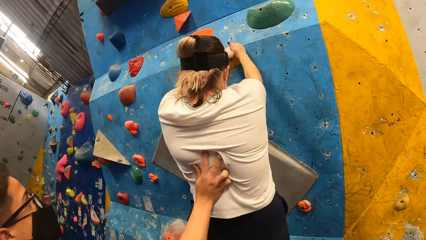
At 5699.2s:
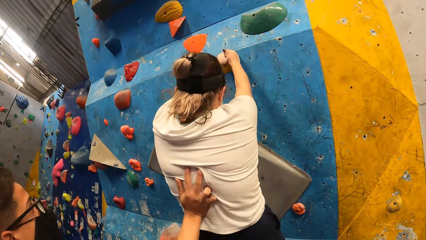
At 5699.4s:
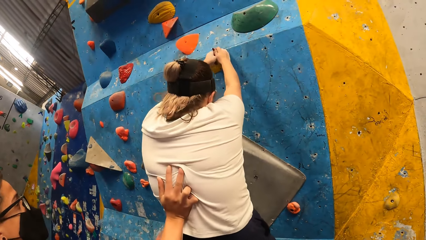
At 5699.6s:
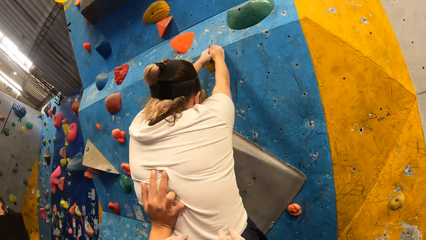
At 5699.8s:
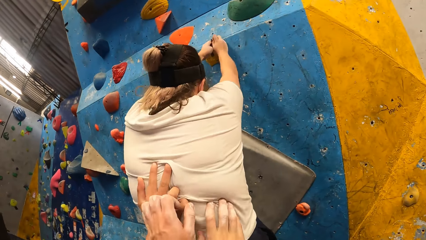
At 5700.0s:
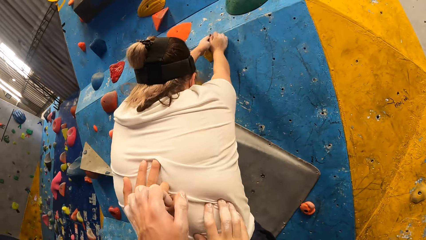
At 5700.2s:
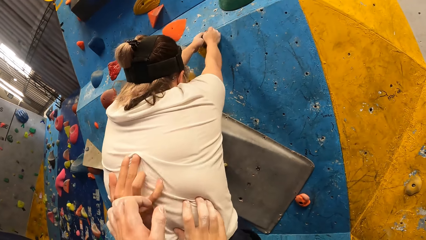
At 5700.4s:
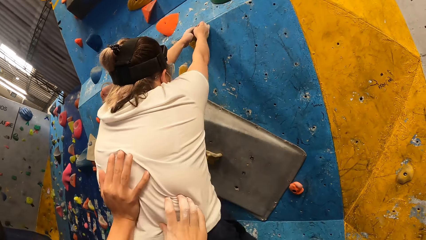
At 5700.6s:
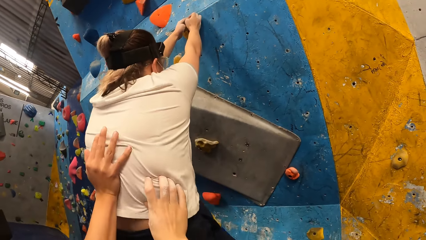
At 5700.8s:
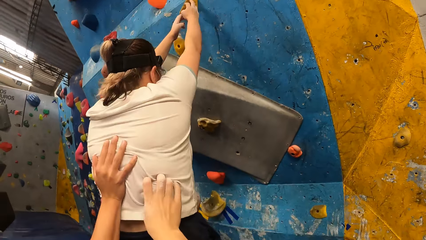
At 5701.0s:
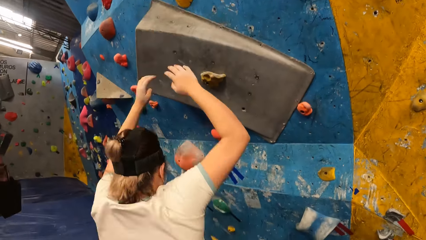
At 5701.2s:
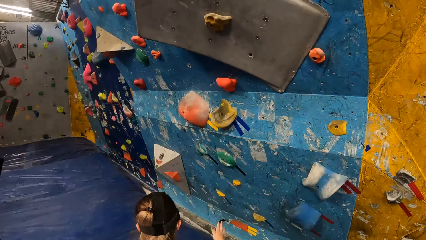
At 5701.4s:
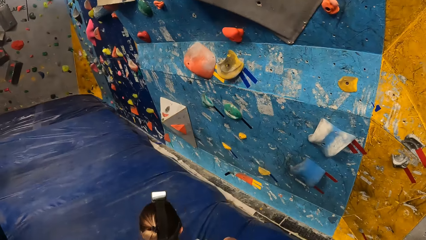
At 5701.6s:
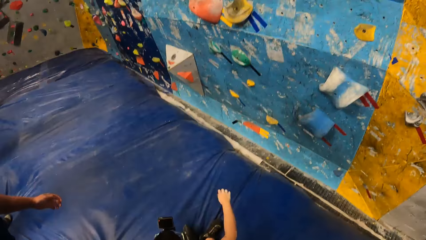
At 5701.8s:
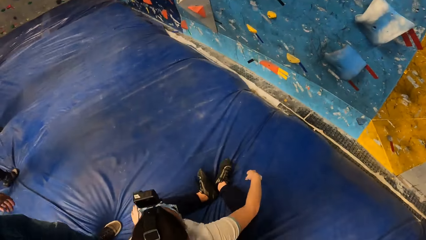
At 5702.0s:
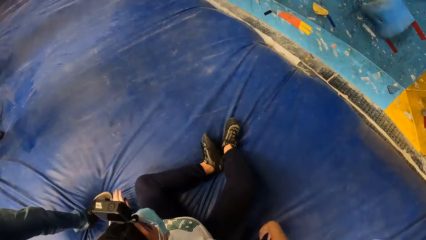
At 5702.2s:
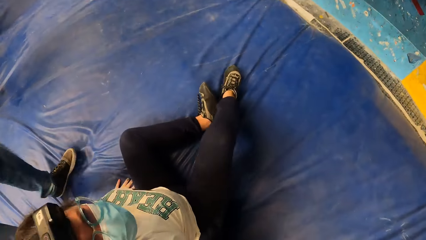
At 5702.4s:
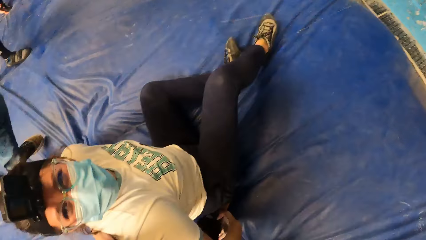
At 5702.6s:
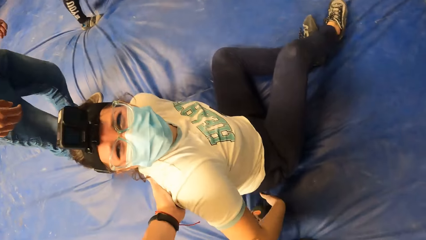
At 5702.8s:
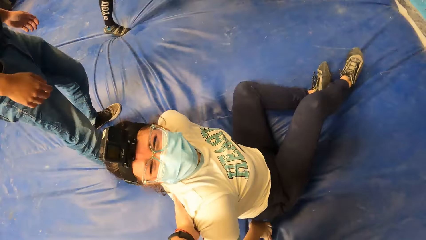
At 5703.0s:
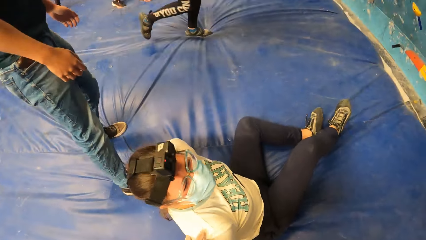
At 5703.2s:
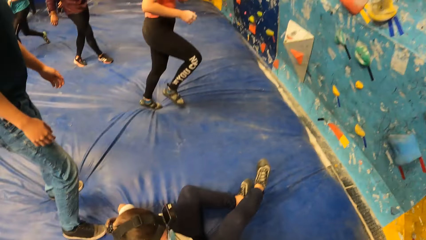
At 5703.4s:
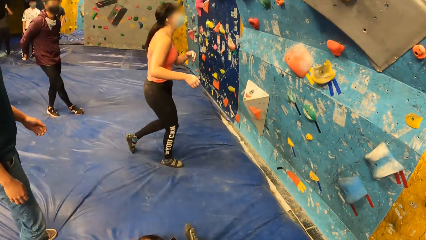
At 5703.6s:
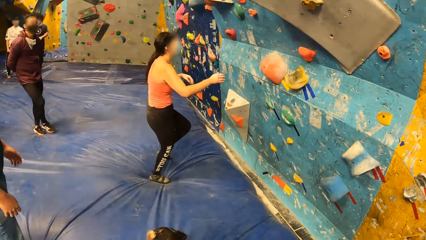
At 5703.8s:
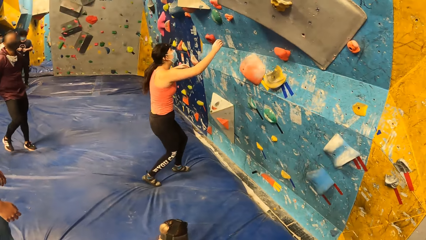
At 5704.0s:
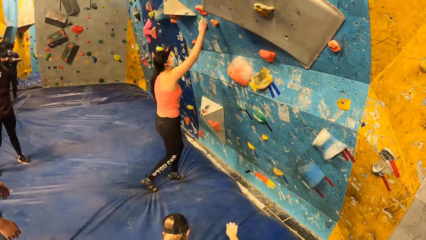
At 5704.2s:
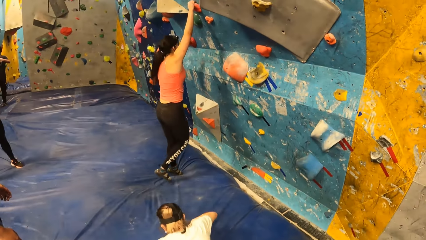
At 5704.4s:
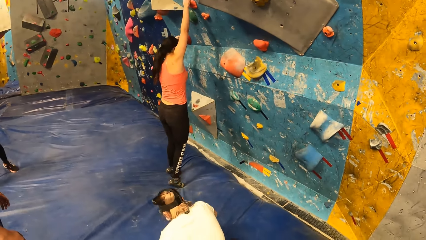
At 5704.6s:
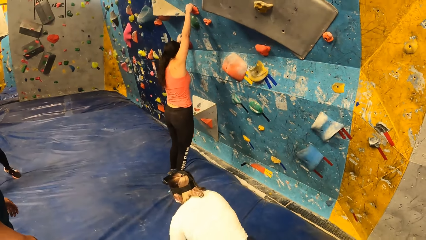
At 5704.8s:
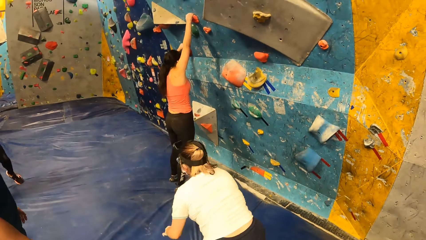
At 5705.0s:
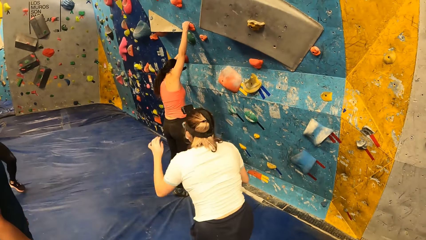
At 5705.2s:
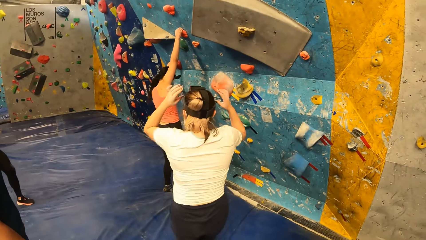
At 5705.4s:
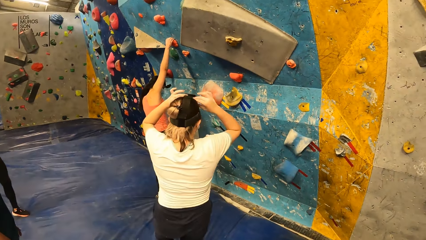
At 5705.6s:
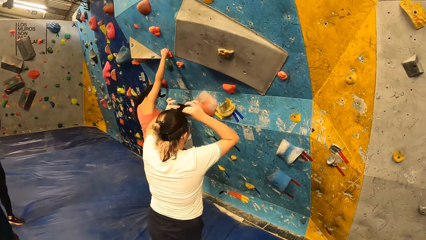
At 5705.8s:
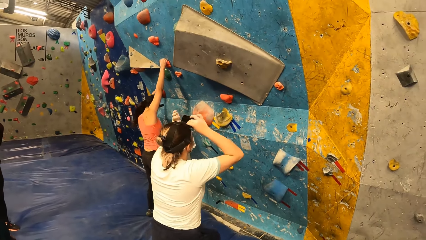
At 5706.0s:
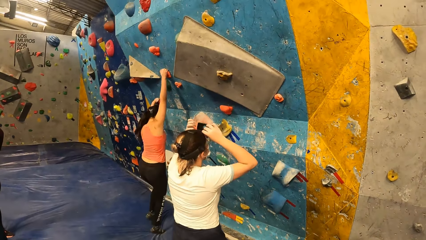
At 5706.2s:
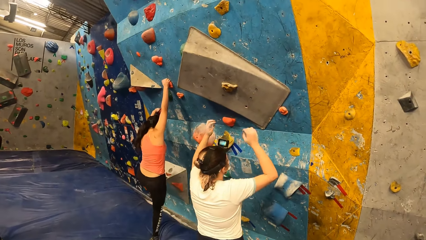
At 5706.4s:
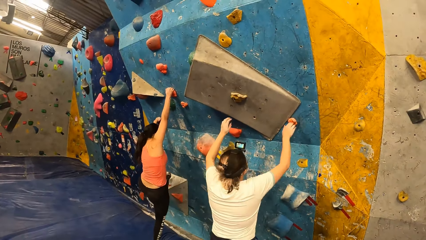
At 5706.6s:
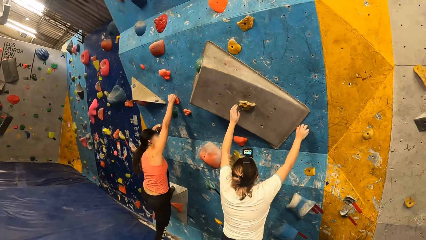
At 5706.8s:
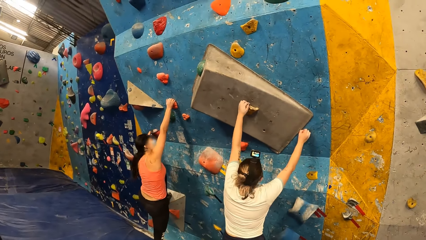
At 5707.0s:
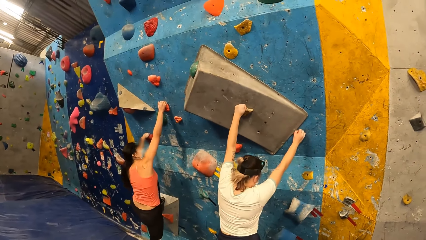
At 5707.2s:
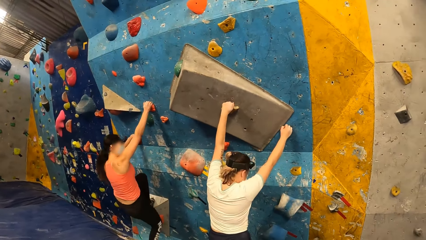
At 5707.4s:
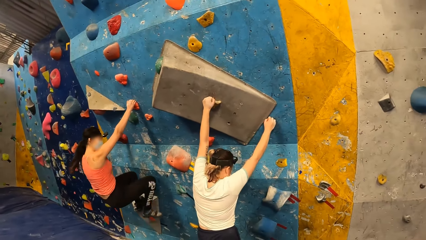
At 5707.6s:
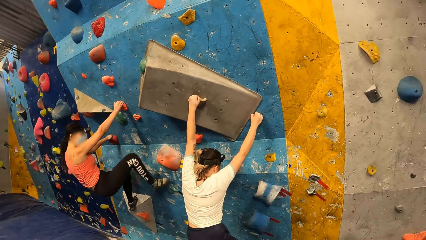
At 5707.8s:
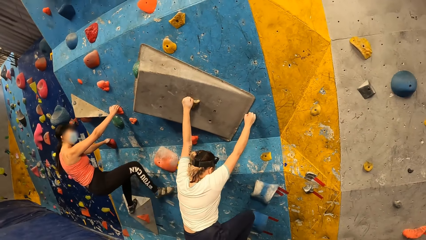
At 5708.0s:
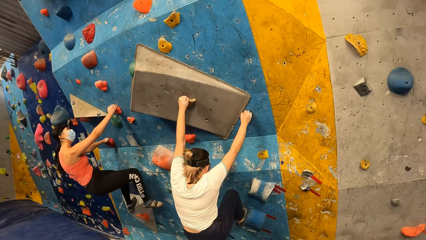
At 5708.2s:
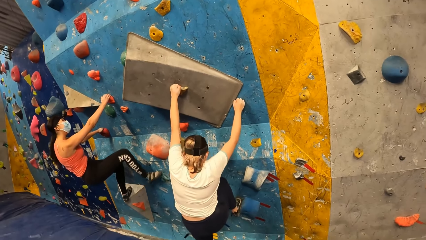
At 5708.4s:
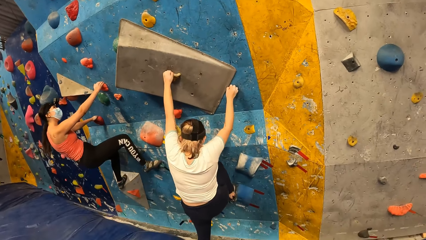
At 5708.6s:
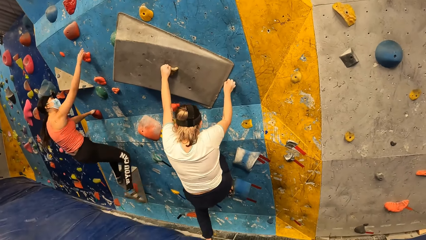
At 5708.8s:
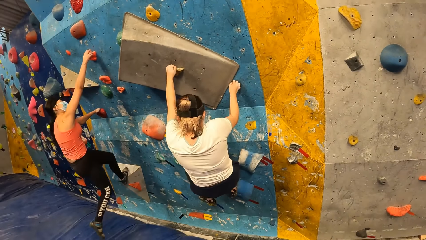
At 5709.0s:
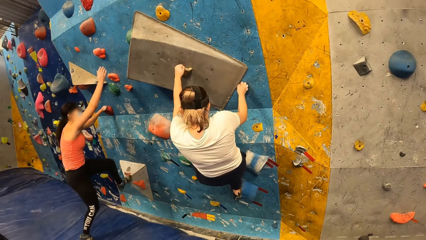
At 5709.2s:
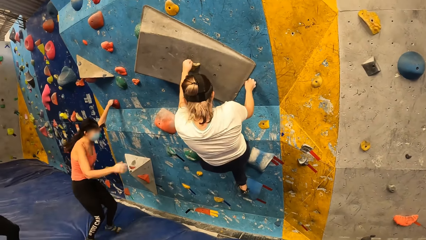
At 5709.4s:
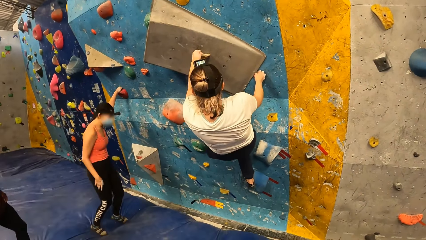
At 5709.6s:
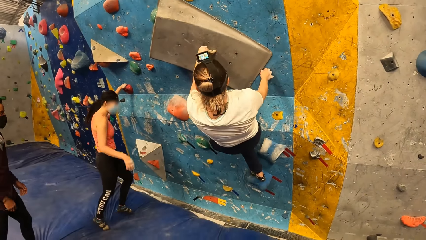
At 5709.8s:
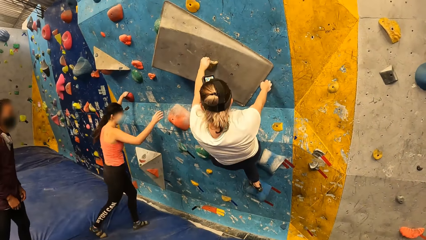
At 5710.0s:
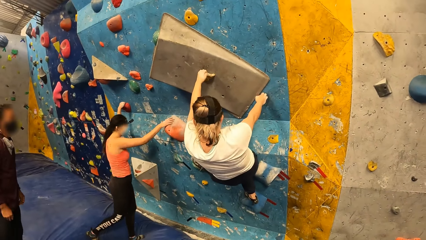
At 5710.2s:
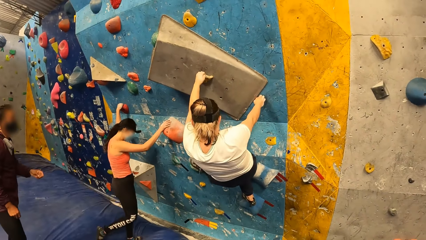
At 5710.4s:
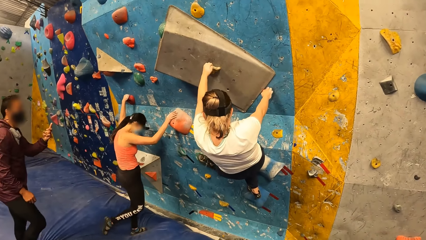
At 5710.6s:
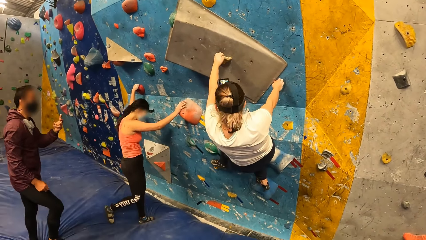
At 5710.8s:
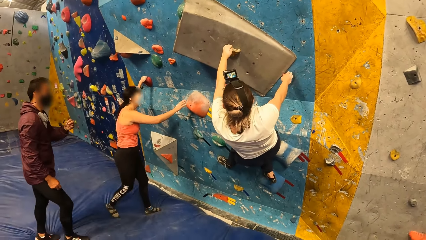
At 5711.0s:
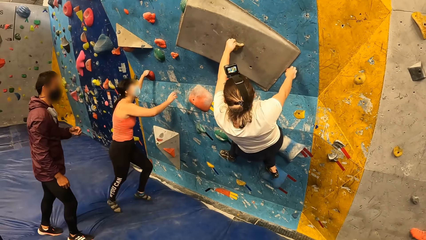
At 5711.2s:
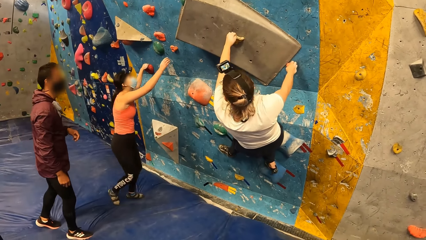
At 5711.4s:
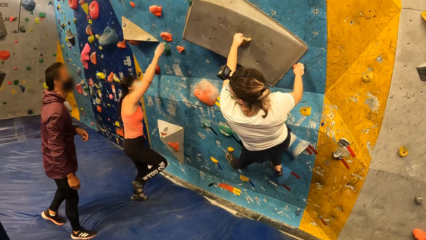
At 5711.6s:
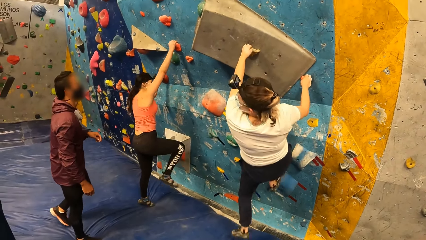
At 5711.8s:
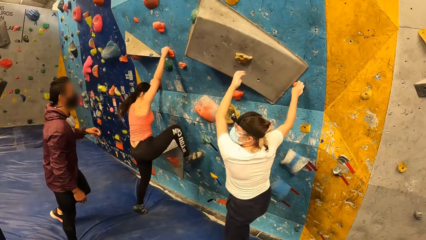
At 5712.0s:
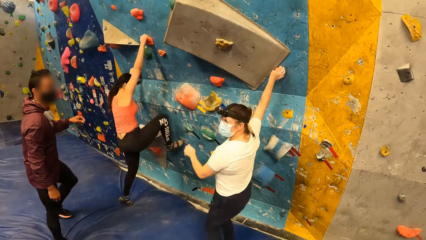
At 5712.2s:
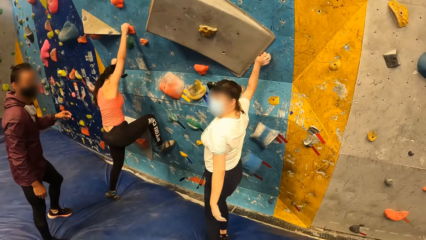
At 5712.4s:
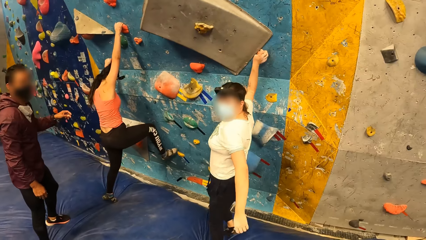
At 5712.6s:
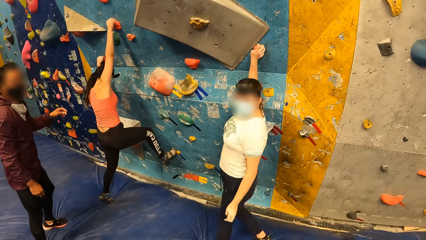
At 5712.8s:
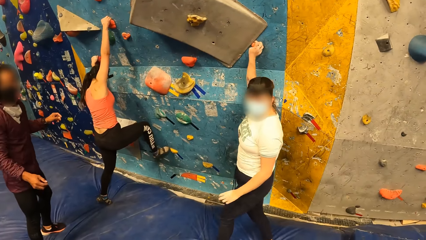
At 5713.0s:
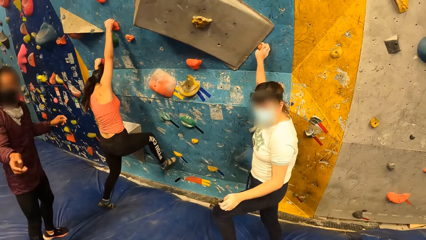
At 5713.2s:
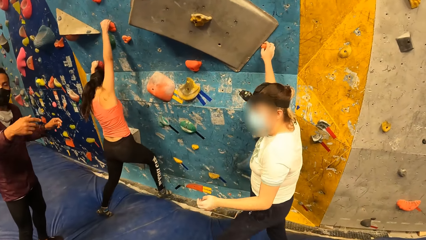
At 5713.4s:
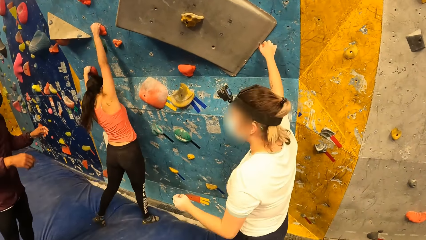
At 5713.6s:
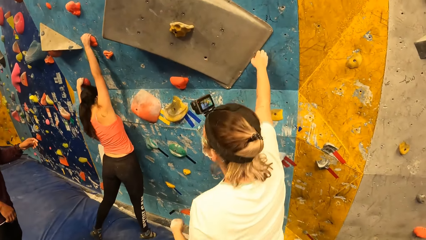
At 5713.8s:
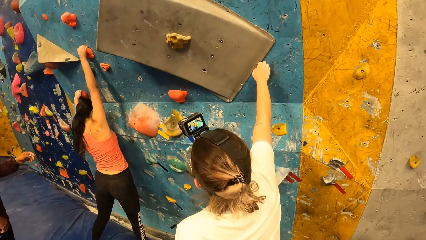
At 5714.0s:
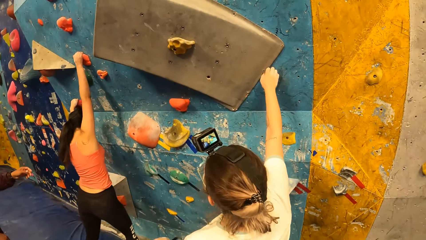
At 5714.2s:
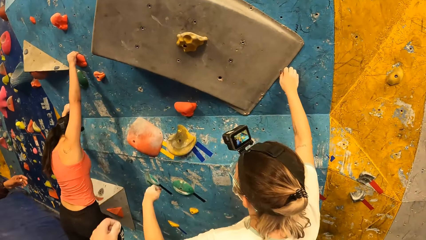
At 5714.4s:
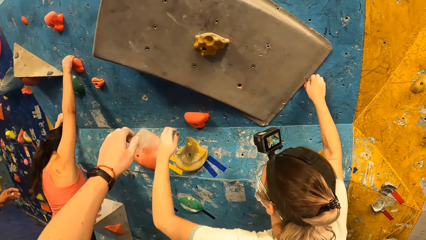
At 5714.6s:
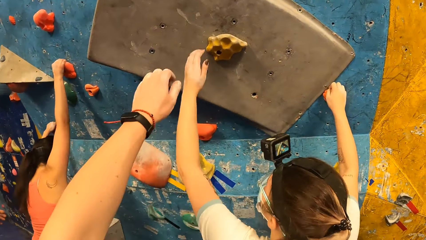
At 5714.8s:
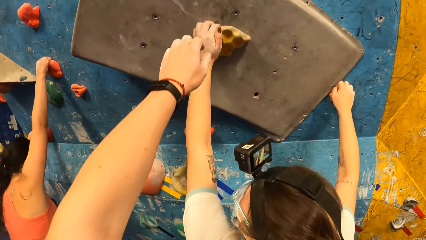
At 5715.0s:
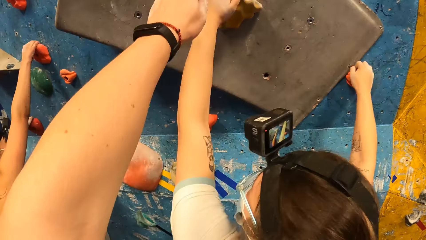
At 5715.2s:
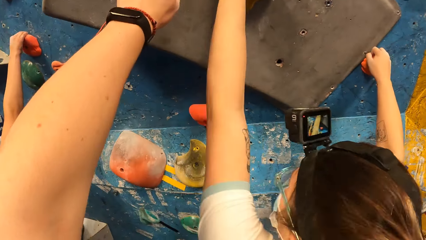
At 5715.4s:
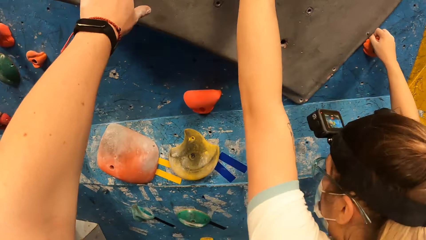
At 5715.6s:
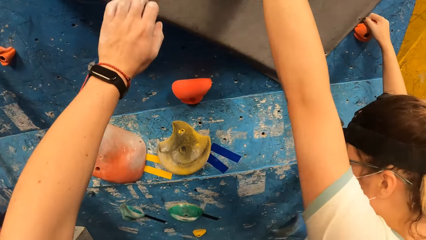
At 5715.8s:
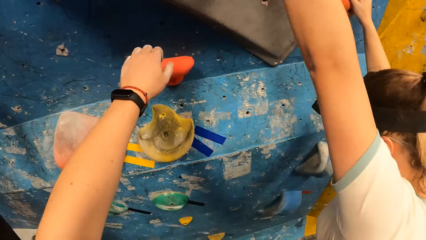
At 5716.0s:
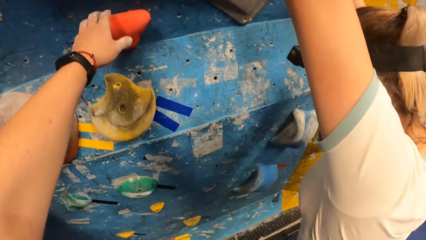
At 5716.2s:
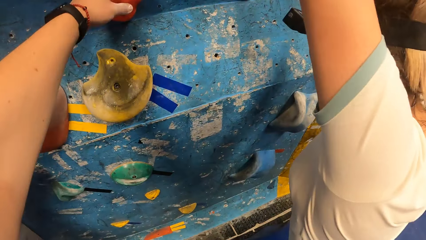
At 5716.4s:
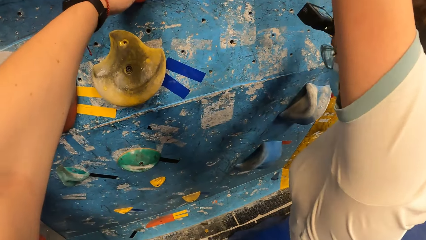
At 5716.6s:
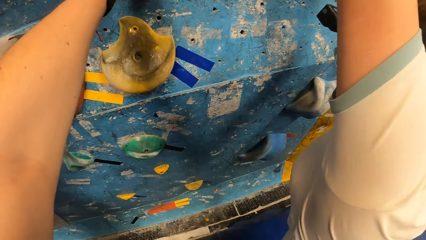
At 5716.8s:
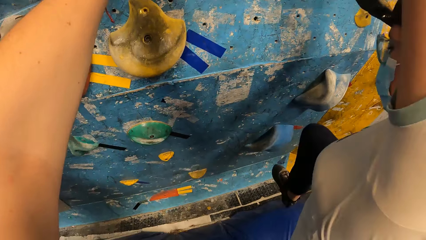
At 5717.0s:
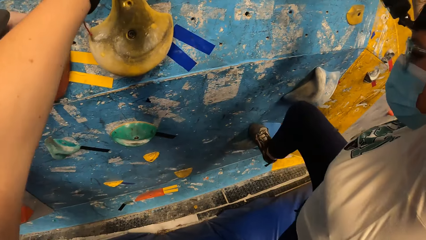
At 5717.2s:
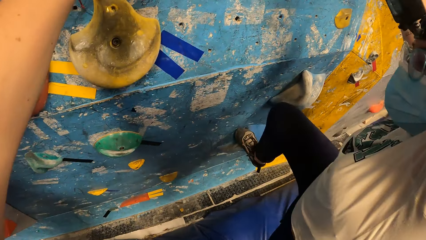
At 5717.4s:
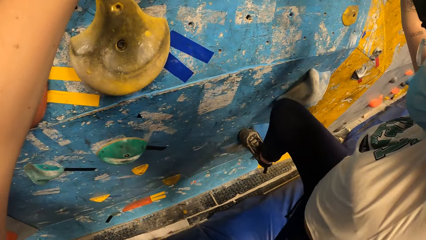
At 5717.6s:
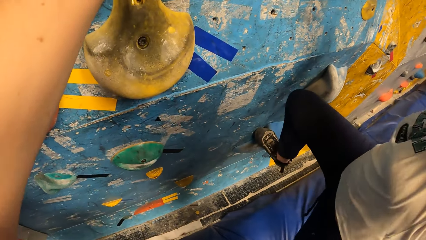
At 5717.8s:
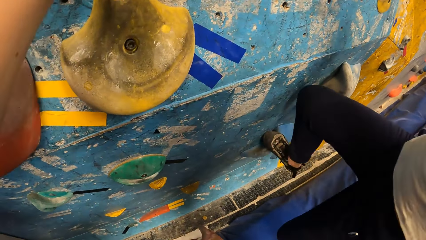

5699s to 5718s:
The camera wearer interacted with a woman. He pushes the woman up the wall. The woman jumps on the floor. The camera wearer looks around. He holds the woman back. He looks around. Another woman runs towards the wall. A man moves hands. The other woman climbs the wall. The first woman stands up, fixes a camera on her head, and walks around. The first woman climbs the wall. The other woman jumps to the wall. The other woman touches the wall with her right hand. The other woman climbs the wall. The first woman jumps on the floor. The camera wearer walks around. The first woman climbs on the wall. The camera wearer moves a hand on the wall. He touches the wall with his left hand. He holds a boulder stone.
